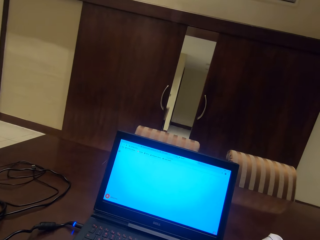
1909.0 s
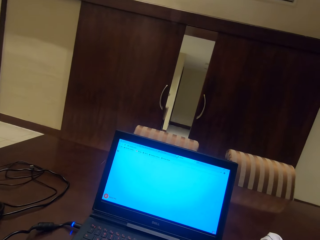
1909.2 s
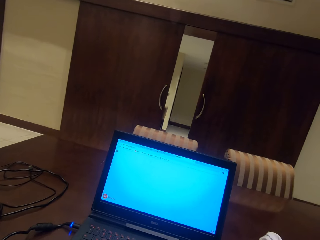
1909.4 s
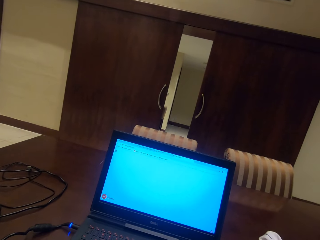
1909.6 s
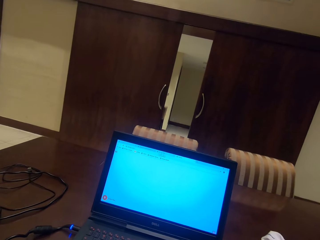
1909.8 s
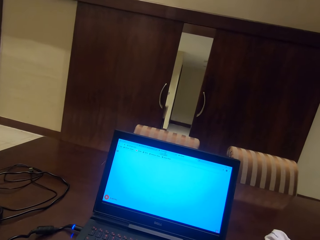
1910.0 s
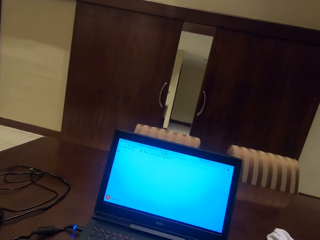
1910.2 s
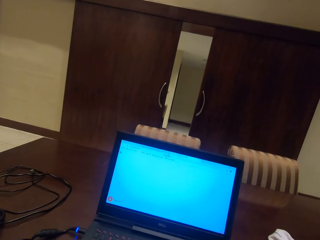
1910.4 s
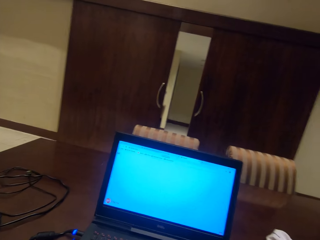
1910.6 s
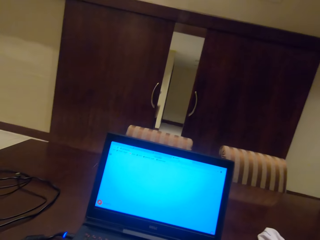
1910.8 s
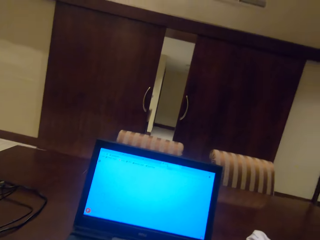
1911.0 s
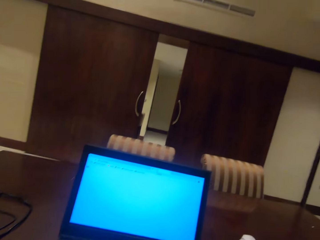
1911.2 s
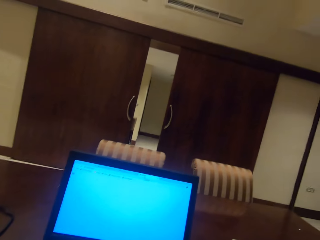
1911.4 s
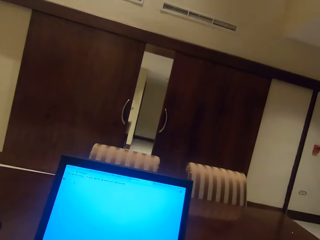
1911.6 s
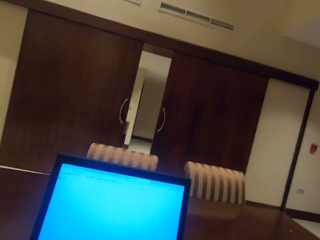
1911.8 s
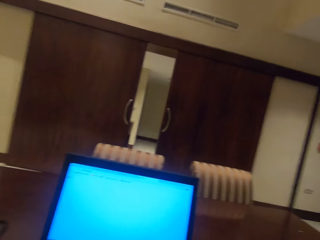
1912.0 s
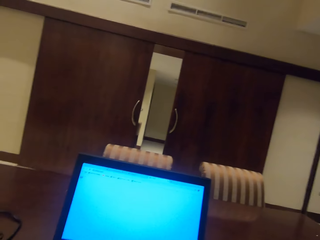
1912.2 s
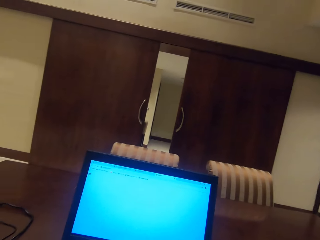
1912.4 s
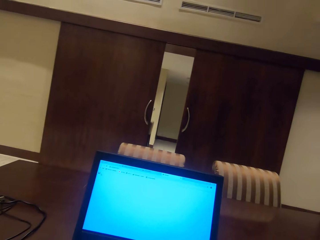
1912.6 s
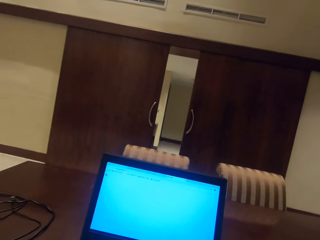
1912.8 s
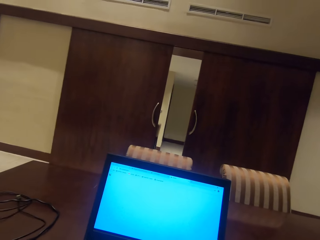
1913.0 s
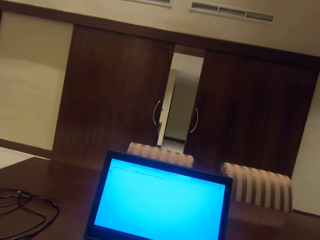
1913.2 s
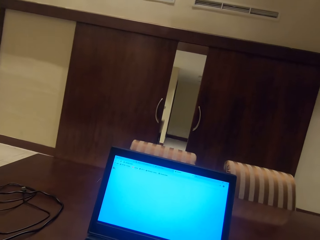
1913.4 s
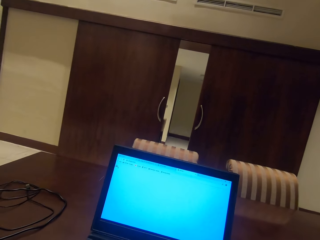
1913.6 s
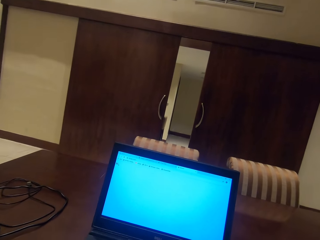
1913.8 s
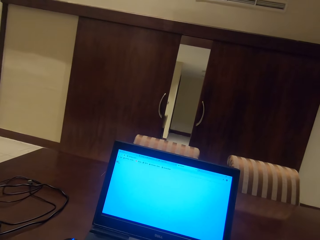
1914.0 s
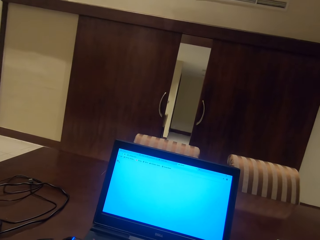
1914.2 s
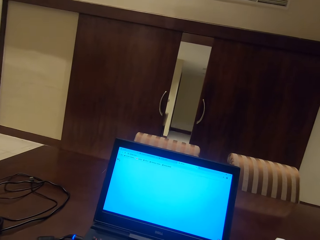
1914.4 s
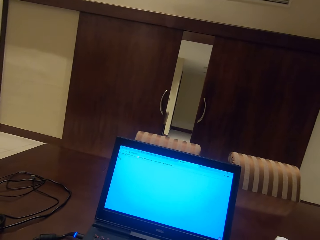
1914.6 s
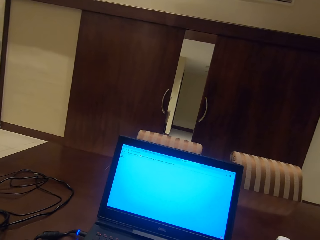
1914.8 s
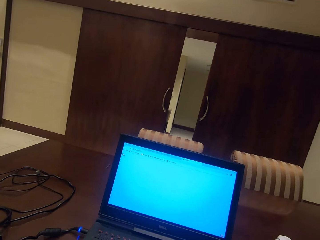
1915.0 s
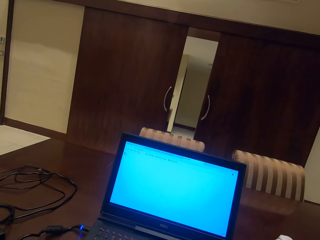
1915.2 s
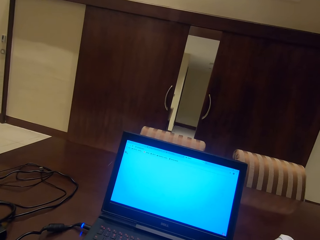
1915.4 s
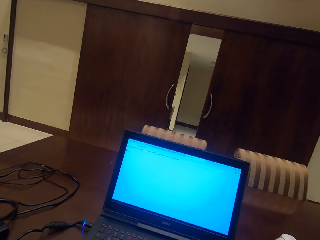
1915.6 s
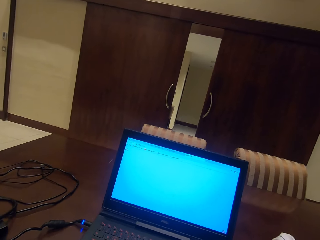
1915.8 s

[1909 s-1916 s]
The camera wearer reads on the laptop.

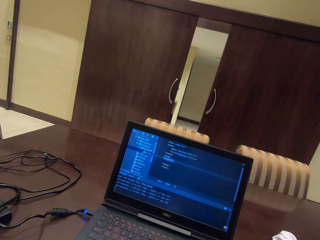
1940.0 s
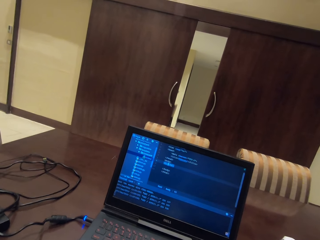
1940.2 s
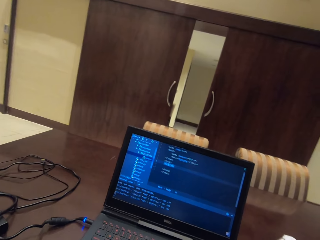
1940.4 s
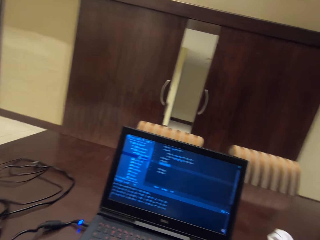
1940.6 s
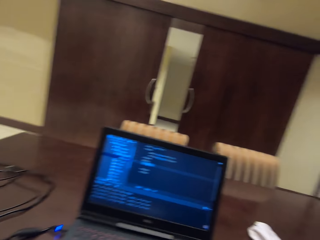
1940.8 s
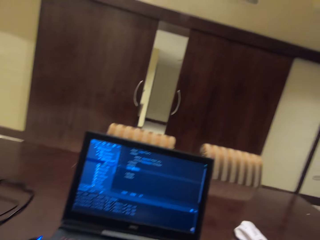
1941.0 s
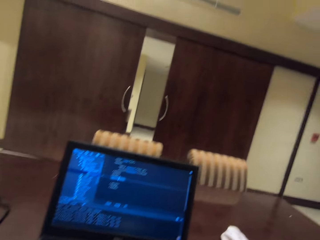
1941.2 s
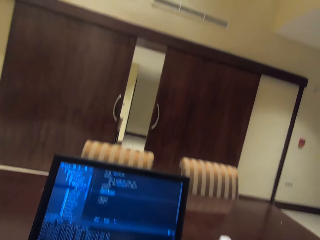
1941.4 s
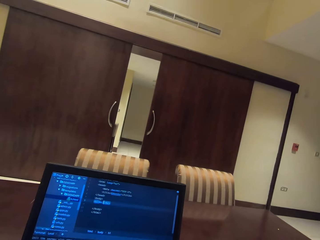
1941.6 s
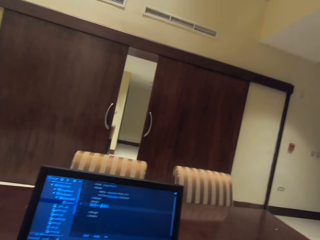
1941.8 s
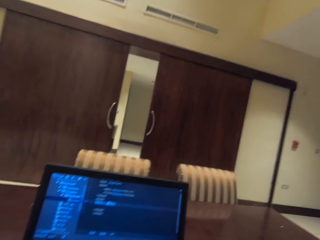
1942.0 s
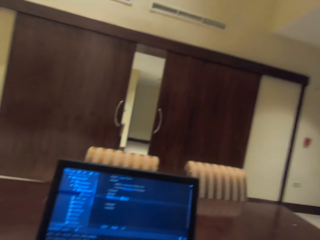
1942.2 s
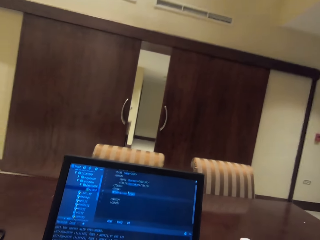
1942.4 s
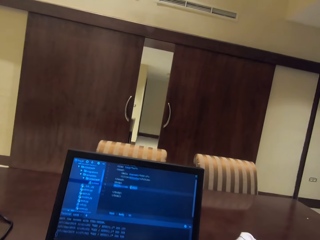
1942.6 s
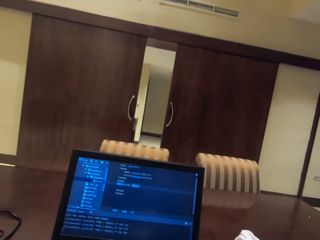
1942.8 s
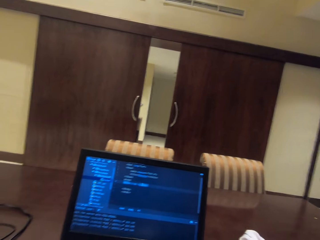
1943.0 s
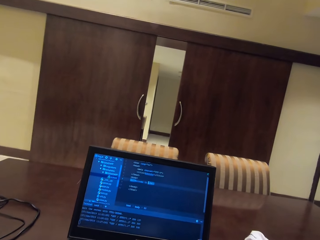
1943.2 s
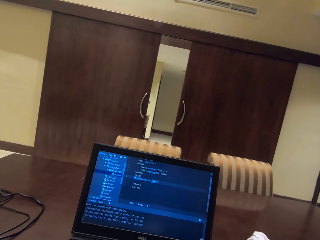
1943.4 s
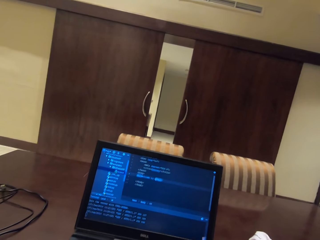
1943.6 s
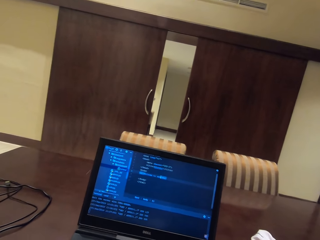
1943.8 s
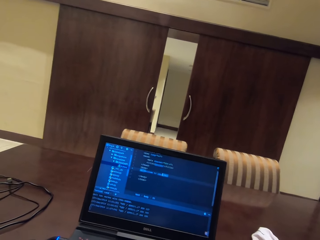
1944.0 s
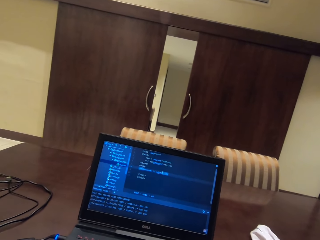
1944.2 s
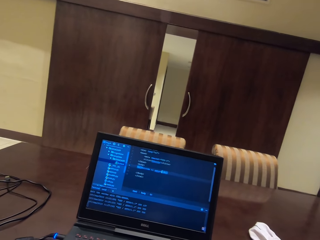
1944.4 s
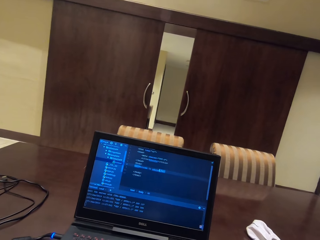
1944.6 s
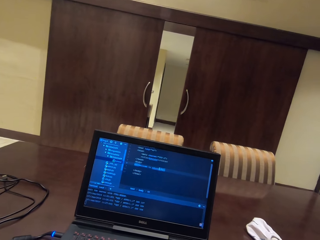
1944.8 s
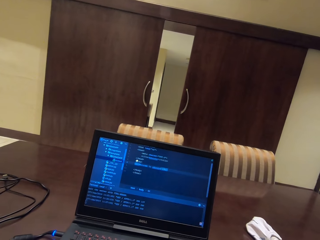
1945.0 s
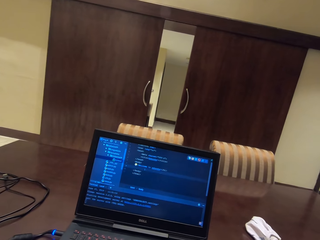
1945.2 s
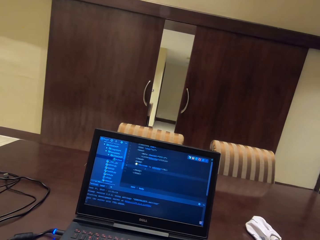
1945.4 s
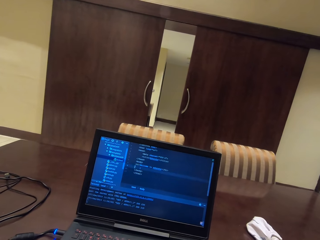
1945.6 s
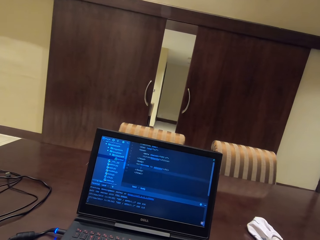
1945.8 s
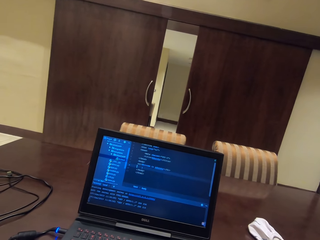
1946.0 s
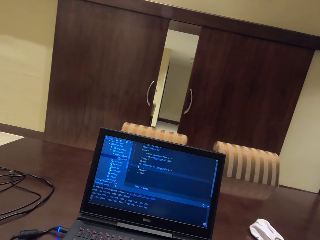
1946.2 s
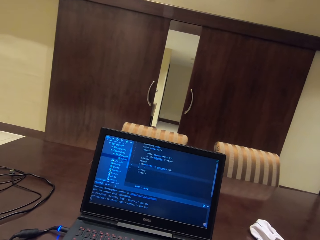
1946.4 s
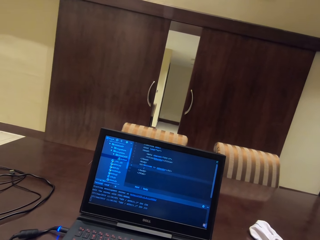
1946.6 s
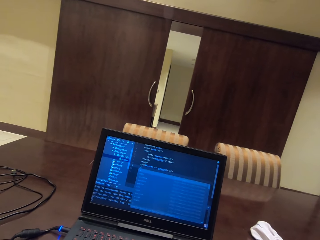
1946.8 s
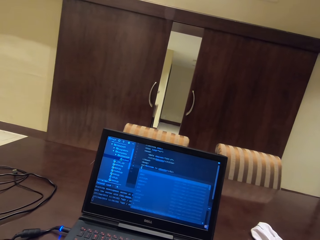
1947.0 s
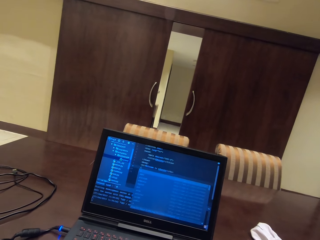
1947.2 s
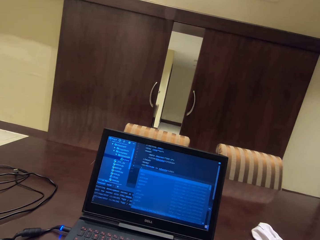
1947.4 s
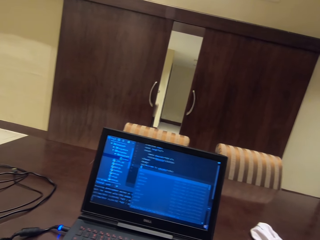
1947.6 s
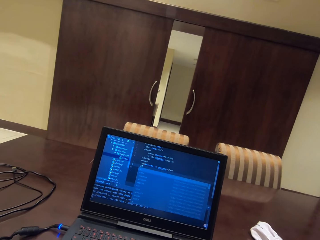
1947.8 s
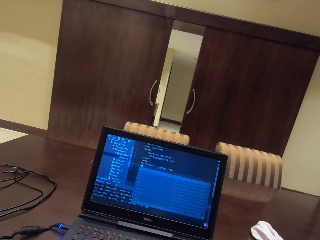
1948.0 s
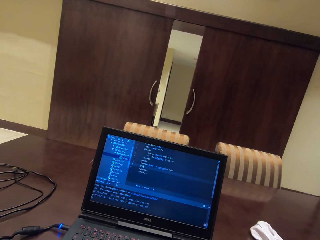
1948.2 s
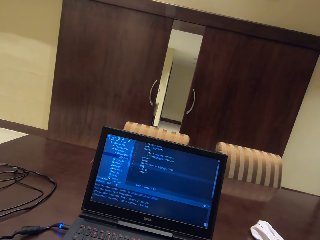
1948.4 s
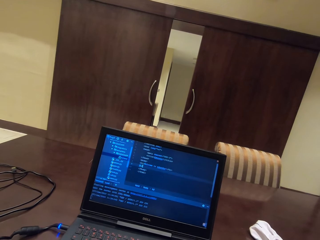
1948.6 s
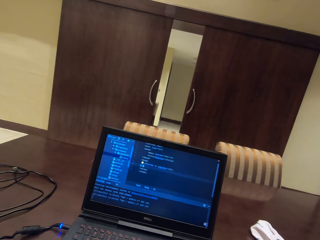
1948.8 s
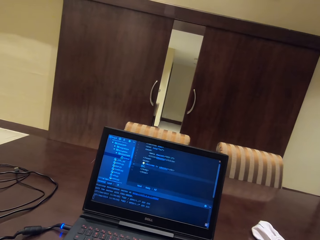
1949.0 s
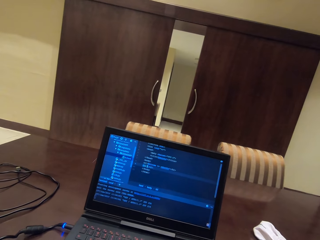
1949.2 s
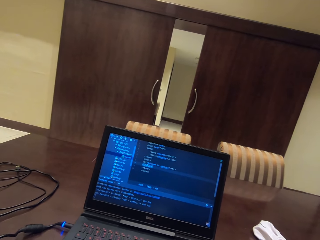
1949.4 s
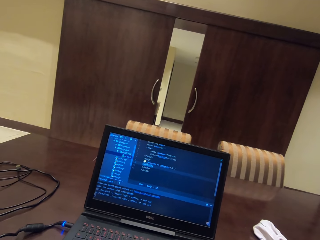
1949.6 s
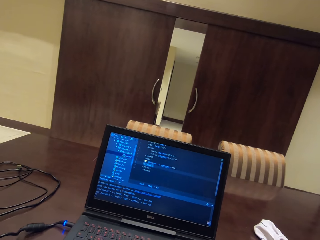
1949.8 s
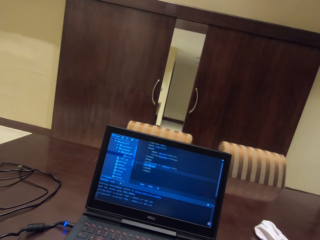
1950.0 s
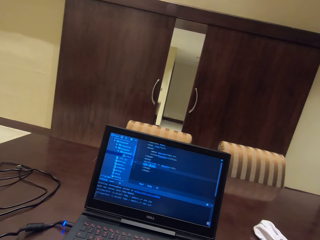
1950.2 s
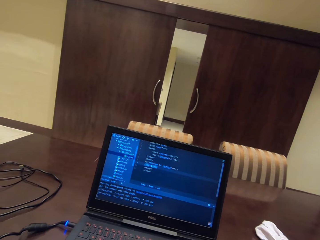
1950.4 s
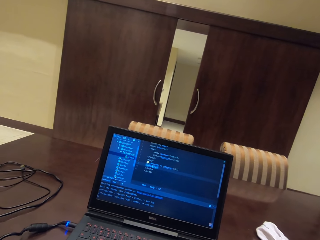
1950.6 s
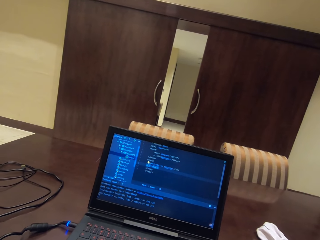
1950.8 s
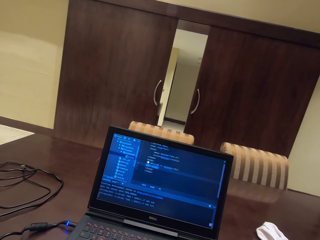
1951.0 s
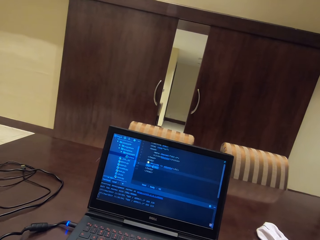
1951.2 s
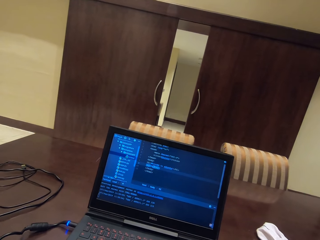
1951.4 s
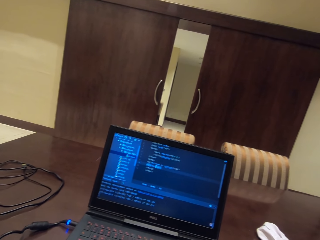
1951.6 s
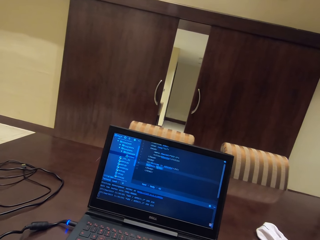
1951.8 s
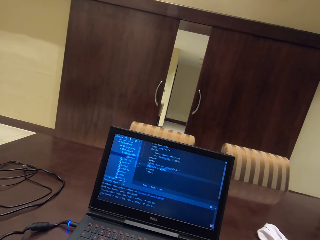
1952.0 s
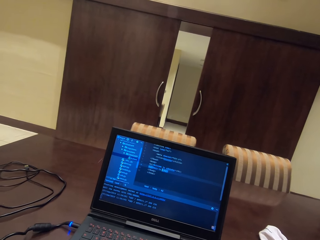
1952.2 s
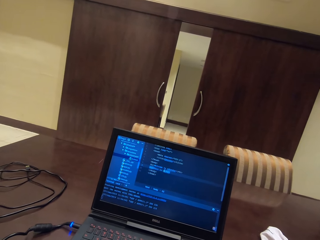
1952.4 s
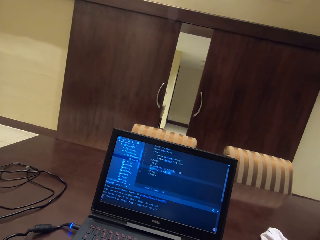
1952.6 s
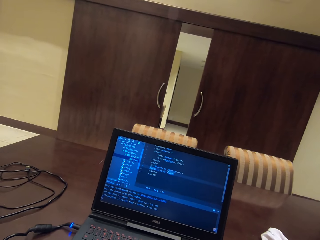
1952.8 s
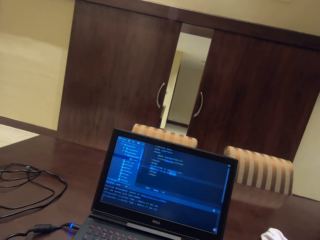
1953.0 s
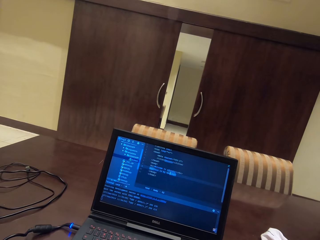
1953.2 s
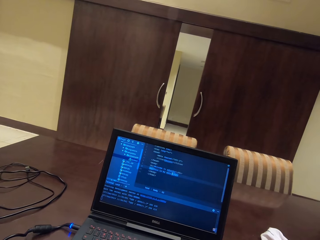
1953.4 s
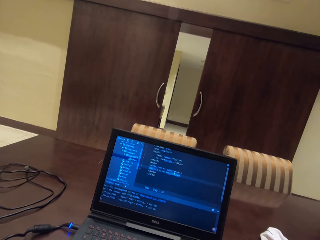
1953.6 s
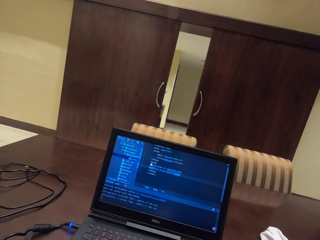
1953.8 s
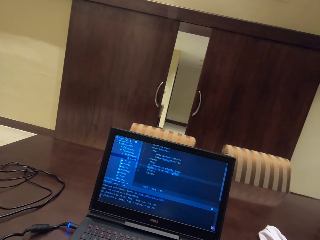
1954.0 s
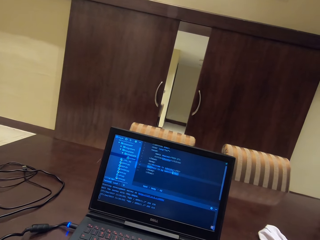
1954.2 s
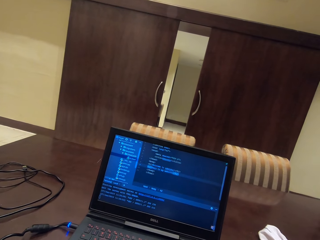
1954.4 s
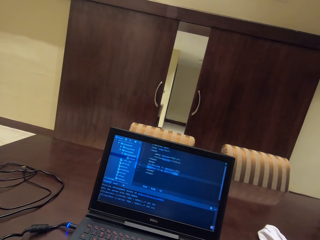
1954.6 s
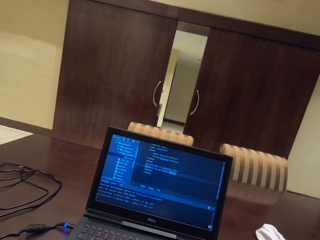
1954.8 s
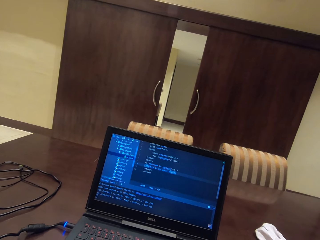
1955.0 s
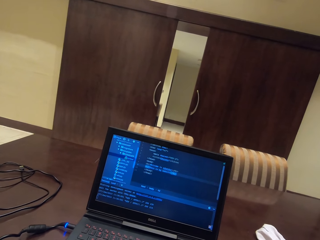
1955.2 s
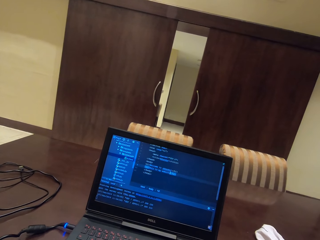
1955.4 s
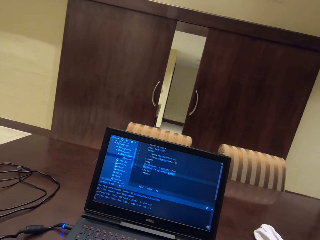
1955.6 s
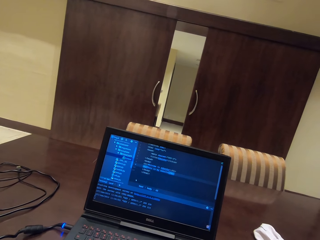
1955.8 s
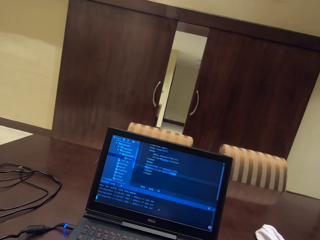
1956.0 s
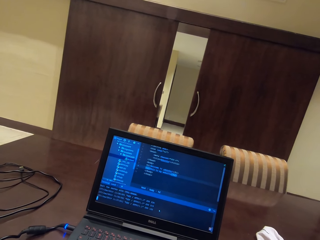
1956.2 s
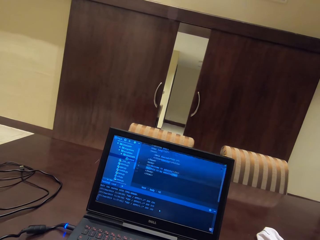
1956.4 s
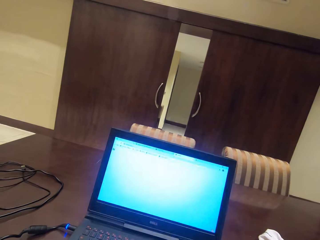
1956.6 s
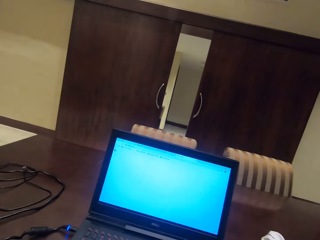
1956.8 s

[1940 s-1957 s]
The camera wearer types on the laptop.
